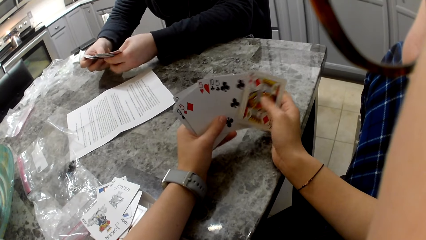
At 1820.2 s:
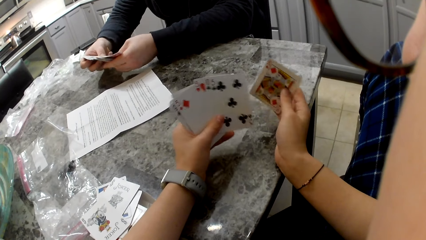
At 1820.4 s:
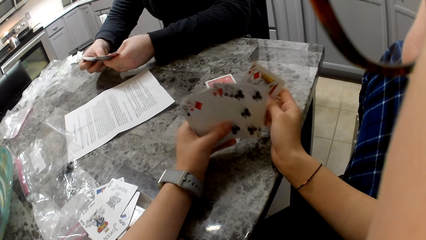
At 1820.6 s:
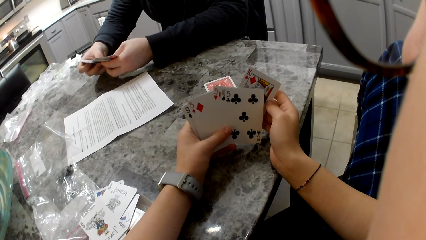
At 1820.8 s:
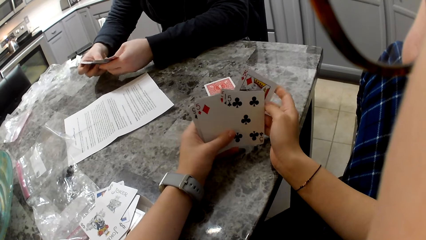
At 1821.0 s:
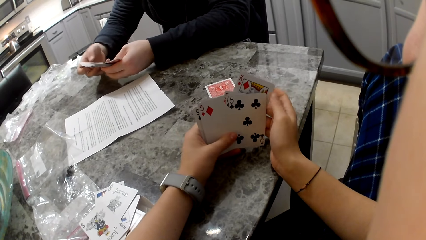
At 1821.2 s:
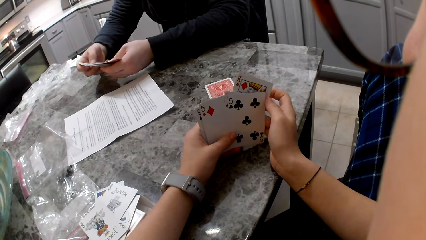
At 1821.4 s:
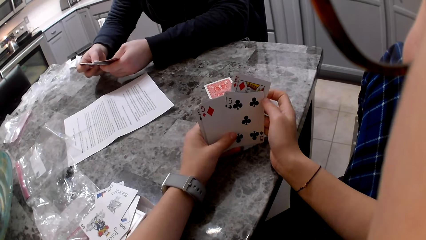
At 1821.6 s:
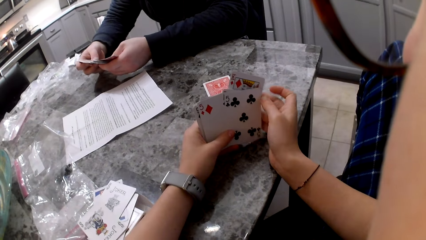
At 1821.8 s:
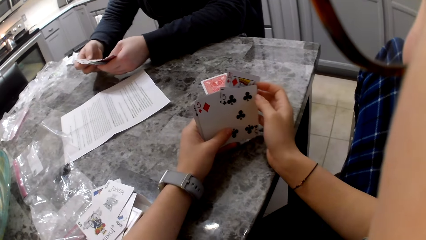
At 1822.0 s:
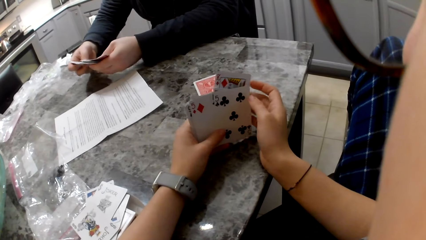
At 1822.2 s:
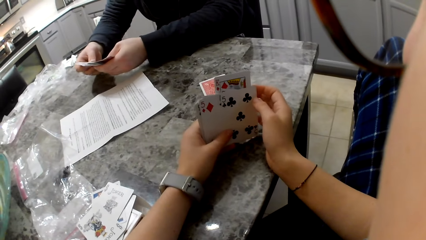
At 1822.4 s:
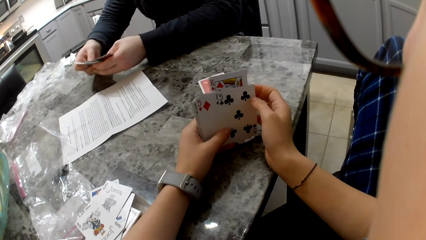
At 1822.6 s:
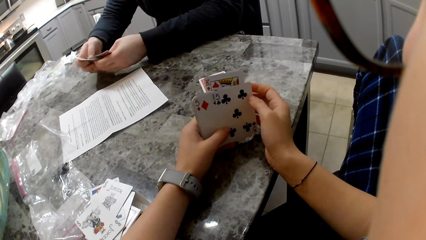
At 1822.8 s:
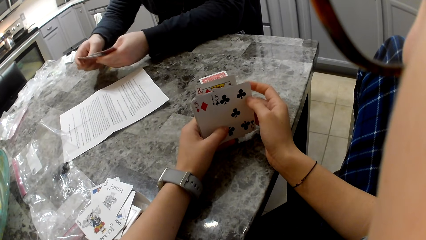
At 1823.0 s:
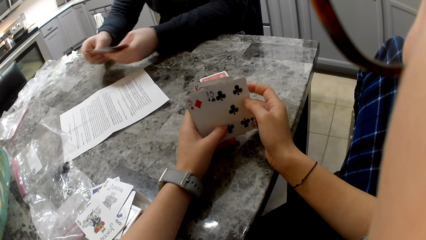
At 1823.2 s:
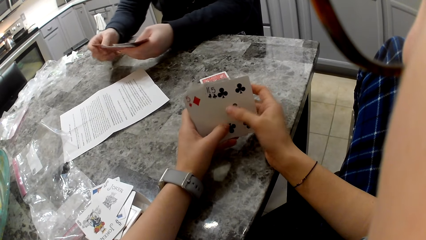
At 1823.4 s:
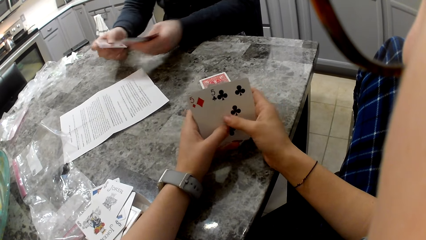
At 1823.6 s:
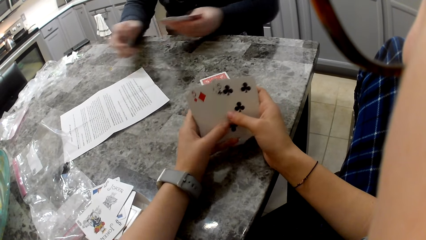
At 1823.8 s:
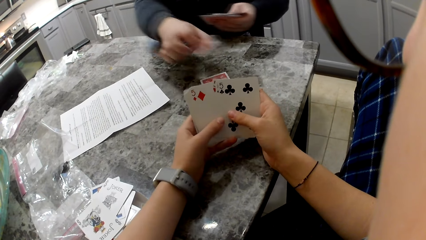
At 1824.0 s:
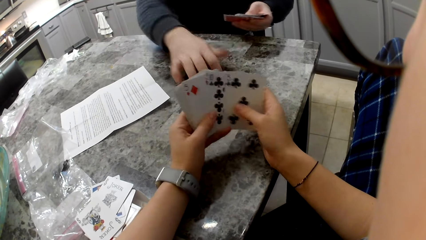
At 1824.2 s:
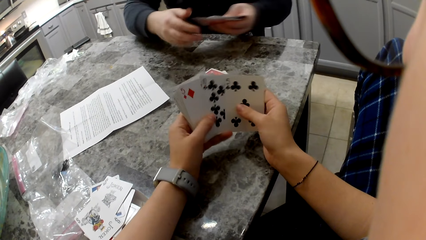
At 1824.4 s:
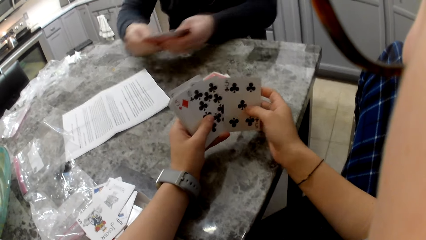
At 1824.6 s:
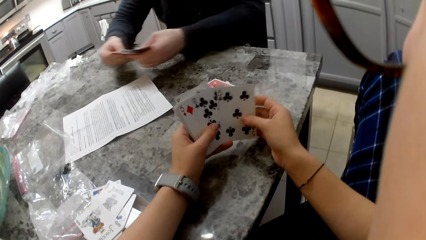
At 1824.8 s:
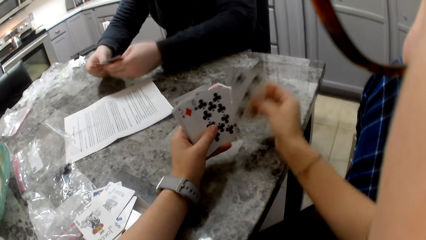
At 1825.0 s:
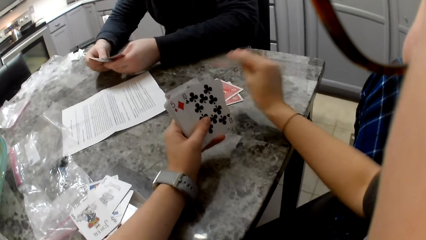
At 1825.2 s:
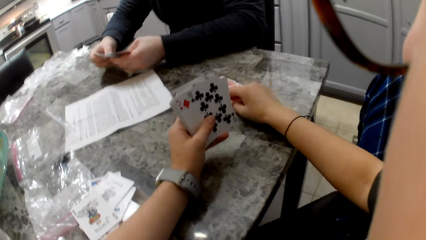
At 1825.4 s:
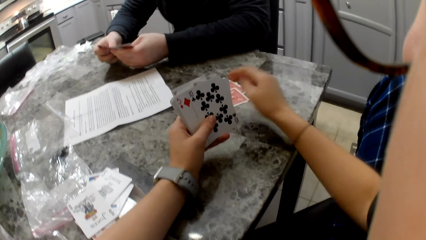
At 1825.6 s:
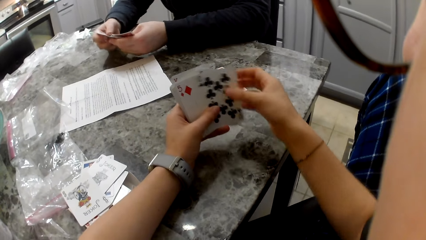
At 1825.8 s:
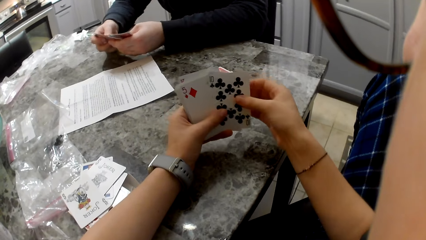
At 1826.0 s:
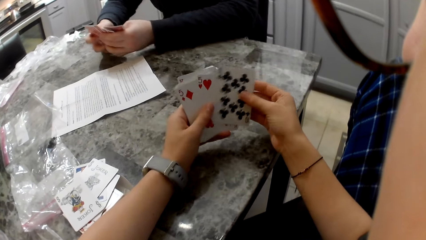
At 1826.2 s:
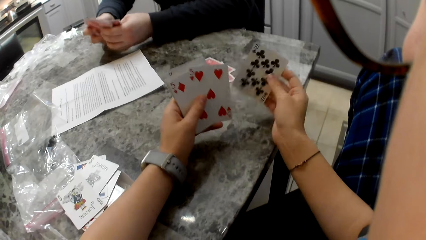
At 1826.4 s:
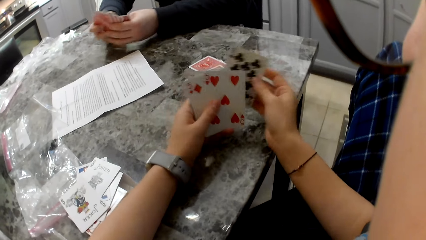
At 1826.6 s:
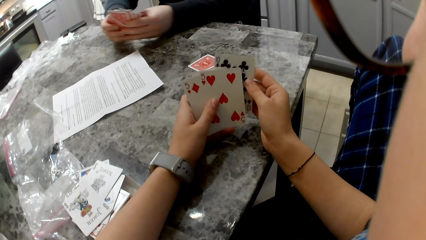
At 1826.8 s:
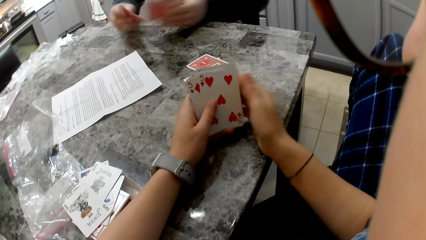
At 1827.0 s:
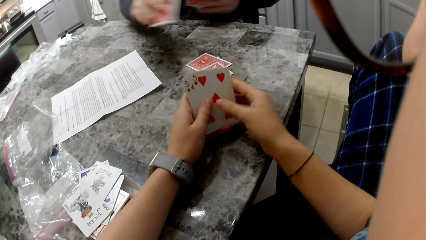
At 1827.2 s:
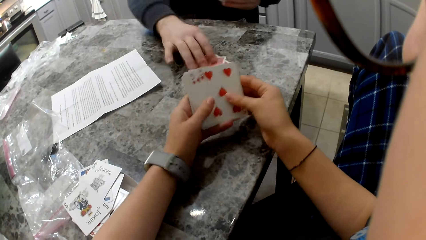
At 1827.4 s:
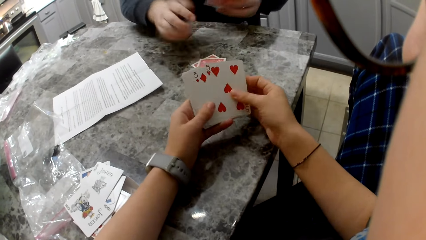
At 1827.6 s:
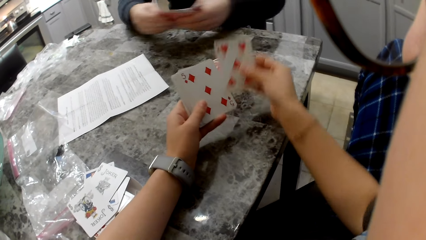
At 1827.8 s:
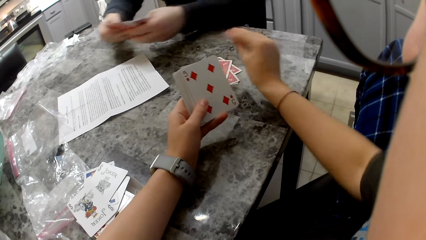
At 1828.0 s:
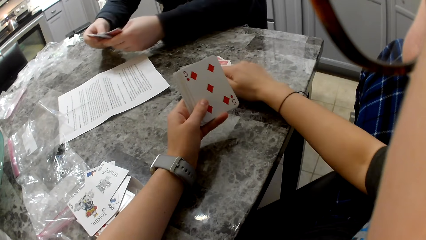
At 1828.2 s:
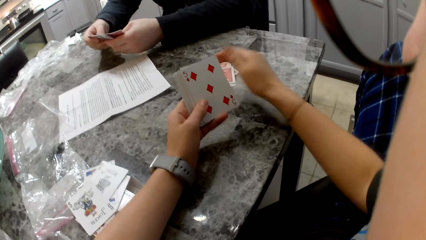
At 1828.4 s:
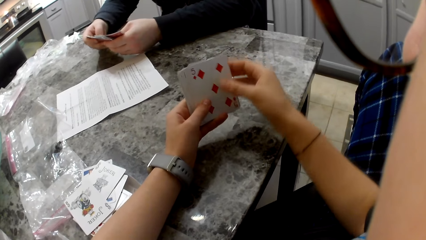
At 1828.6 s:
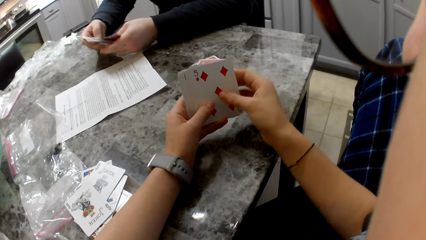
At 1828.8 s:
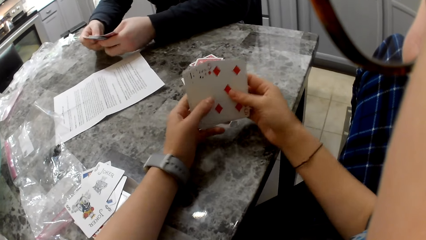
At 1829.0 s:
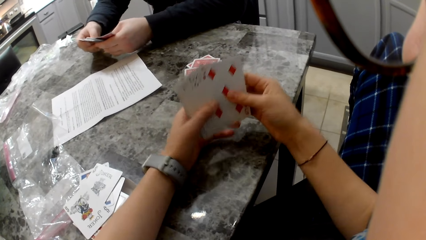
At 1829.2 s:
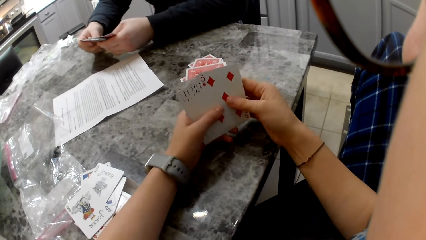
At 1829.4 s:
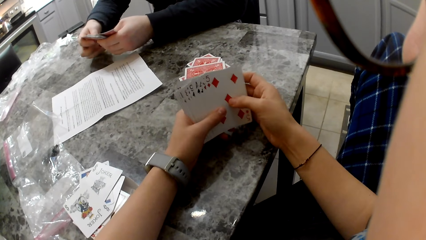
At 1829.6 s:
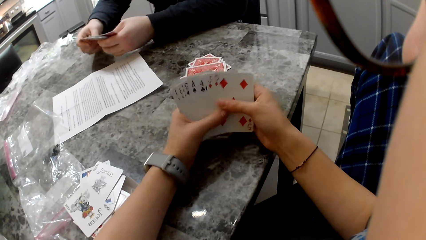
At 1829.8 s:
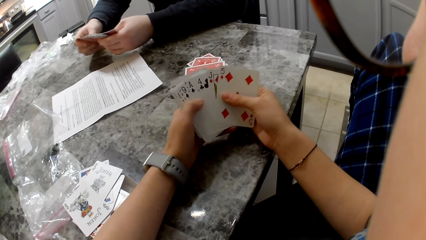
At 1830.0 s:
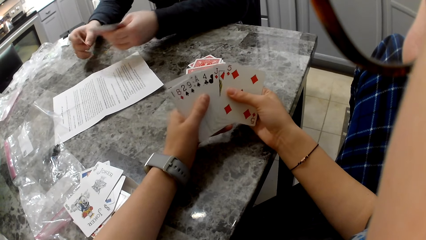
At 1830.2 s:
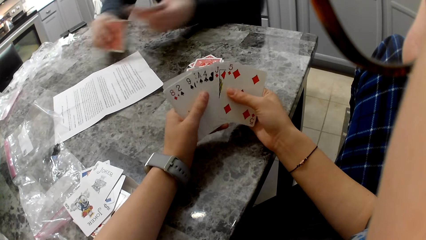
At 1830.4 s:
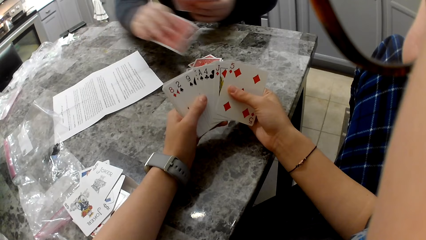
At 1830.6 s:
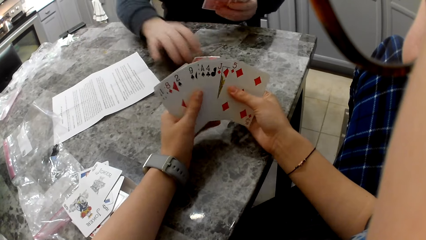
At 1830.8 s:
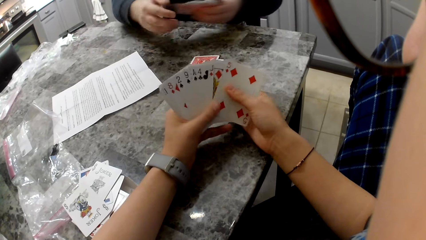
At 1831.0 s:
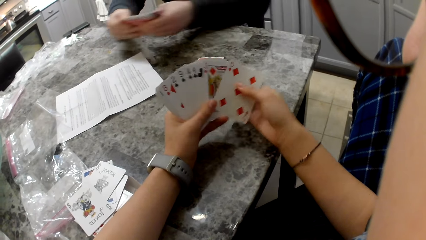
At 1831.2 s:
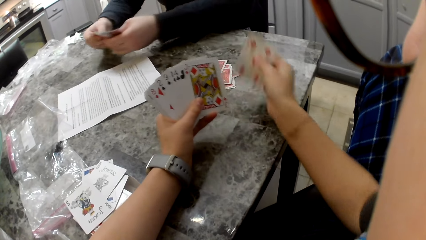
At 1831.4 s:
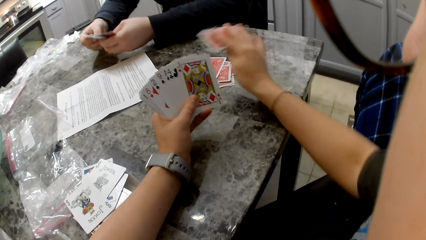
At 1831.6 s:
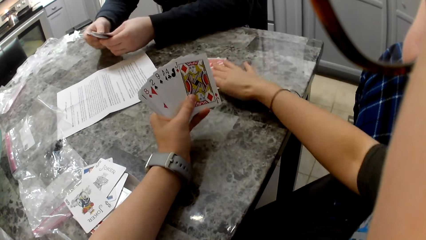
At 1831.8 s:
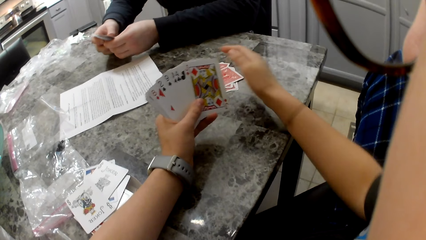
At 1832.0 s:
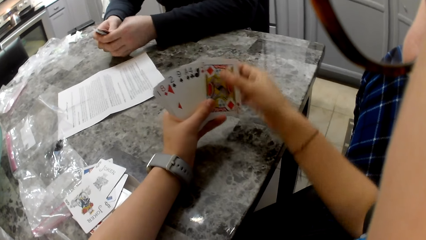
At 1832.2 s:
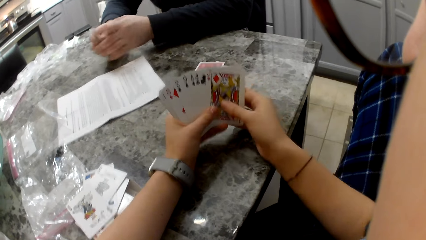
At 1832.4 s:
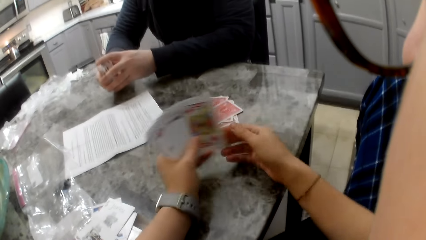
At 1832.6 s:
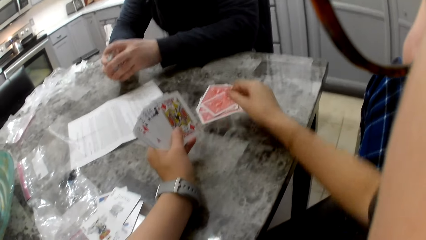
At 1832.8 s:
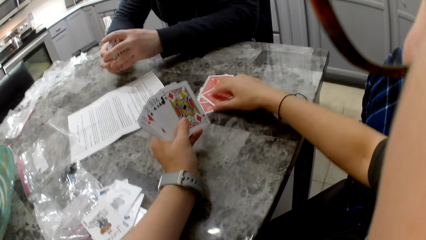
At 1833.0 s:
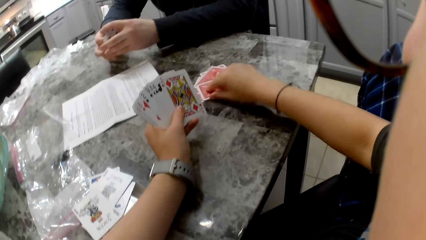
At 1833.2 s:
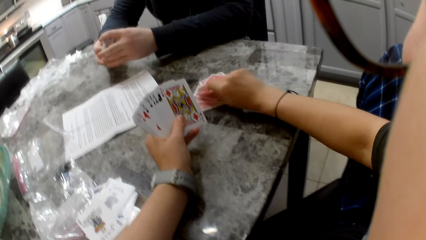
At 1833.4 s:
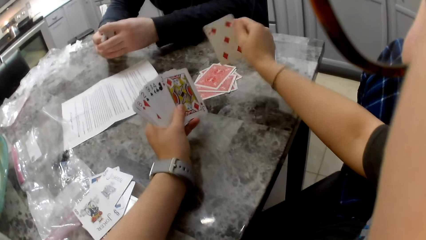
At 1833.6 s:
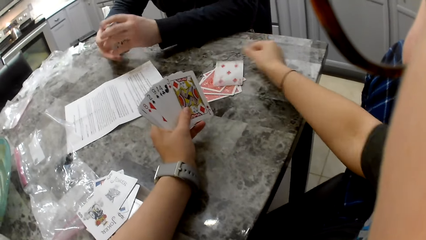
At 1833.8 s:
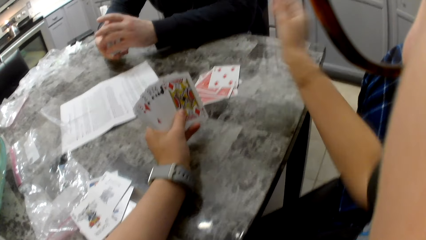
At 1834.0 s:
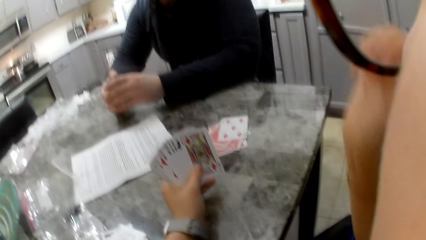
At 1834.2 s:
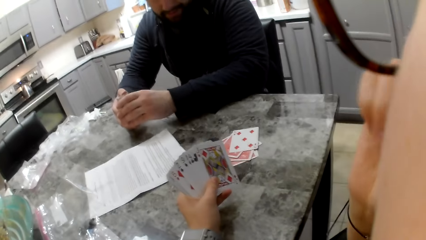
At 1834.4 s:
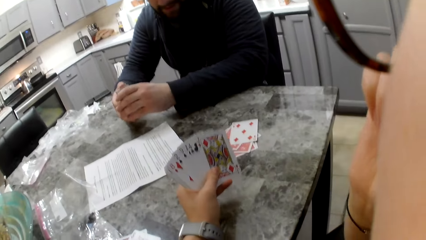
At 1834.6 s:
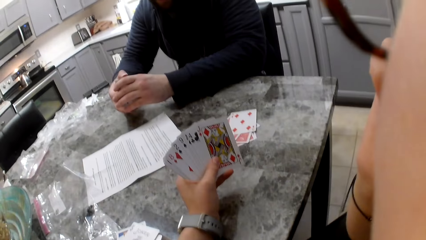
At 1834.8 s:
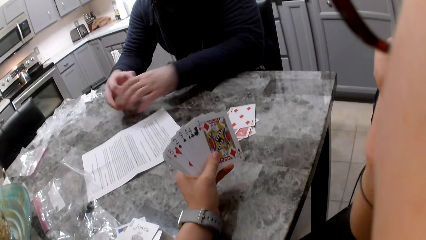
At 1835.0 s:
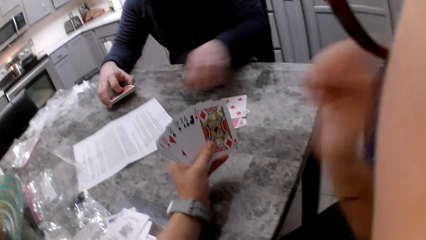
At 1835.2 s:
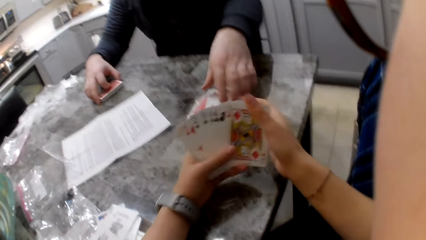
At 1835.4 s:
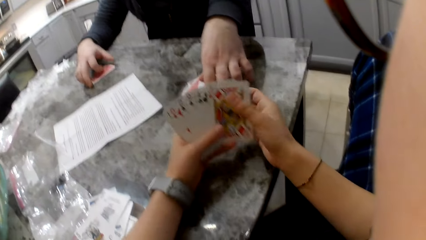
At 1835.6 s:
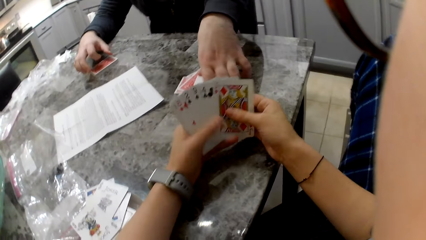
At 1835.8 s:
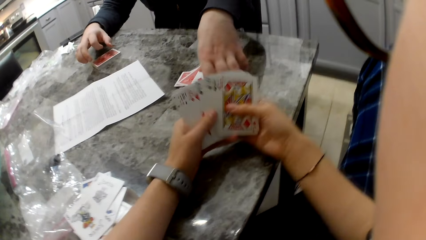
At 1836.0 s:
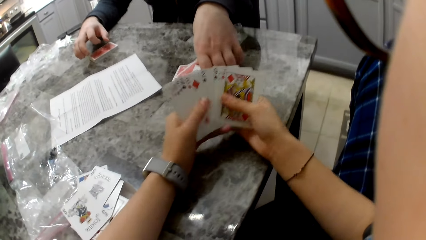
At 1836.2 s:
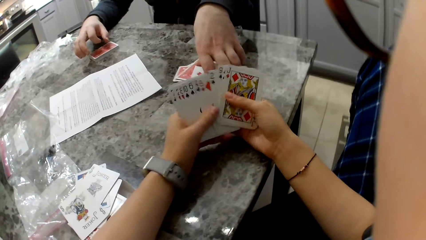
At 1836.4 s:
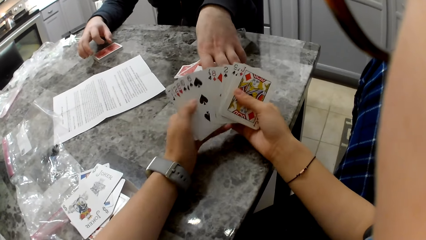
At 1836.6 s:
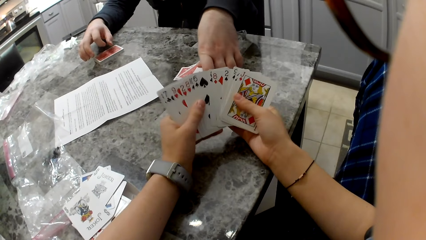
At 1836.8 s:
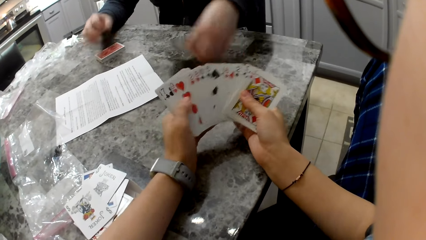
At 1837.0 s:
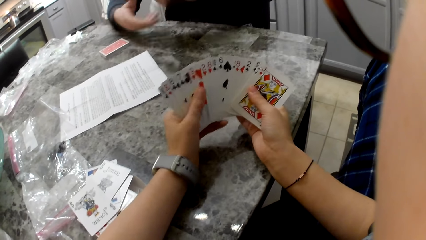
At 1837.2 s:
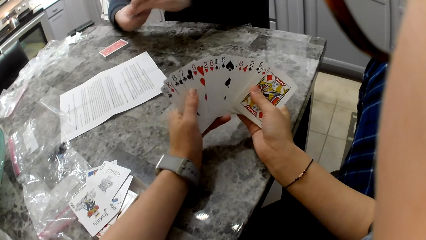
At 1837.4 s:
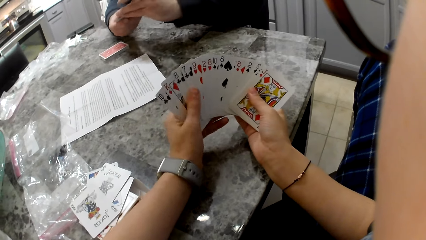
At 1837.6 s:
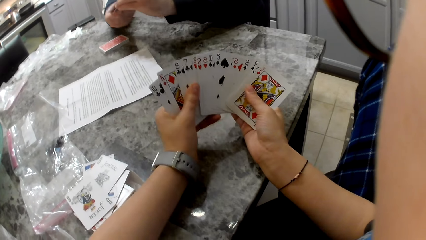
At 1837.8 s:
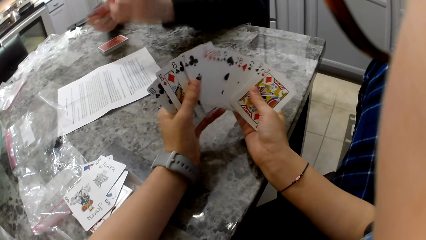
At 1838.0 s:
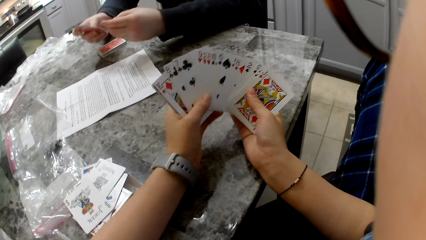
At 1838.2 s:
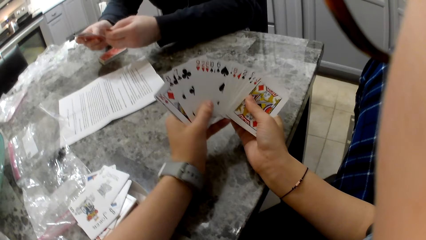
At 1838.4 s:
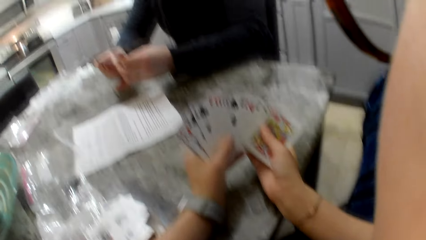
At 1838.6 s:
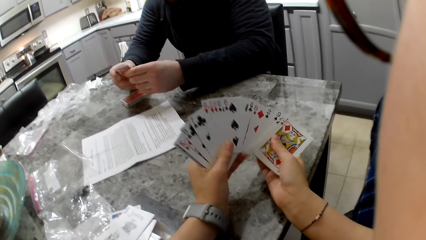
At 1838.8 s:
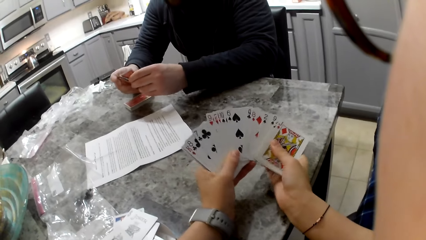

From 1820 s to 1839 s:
A man picks a card with his left hand and drops his cards on the counter. The camera wearer picks a card with her right hand. The man shuffles the cards in his hands. The camera wearer drops the card on the counter and shuffles both cards together in her hands. The man shuffles the cards in his hands, picks a card with his left hand and drops his cards on the counter. The camera wearer picks a card with her right hand and drops the card on the counter. The man shuffles his cards in his hands. The camera wearer shuffles both cards together in her hands. The man picks a card with his left hand, drops his cards on the counter and shuffles his cards in his hands. The camera wearer picks a card with her right hand, drops the card on the counter and holds the cards in her hands. The man aligns the cards in his hands. The camera wearer flips a card on the table with her right hand and lifts her hand to her face. The man aligns the cards in his hands. The camera wearer touches her face, wipes on her face with her hand and drops her hand back to the cards. The man drops his cards in his right hand on the counter and picks the other cards on the counter with his left hand. The camera wearer shuffles the cards in her hands. The man shuffles his cards in his hands.
